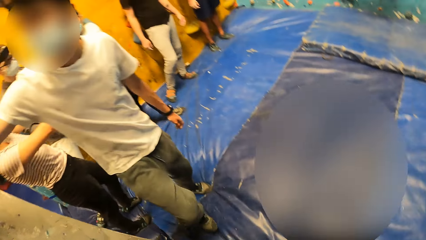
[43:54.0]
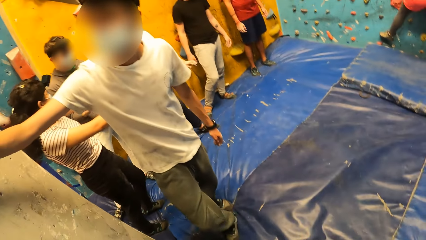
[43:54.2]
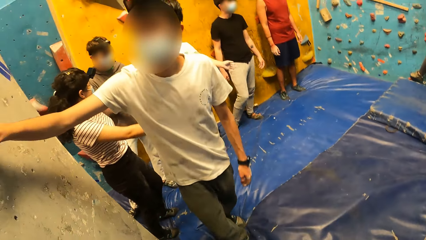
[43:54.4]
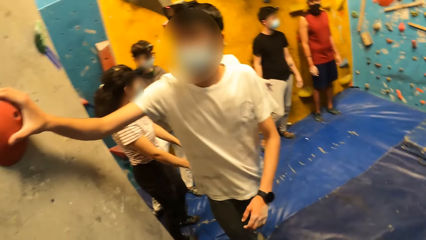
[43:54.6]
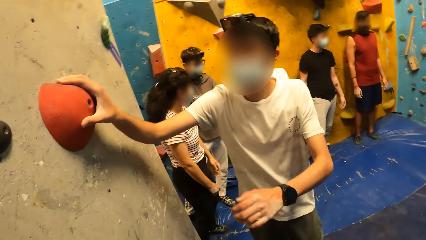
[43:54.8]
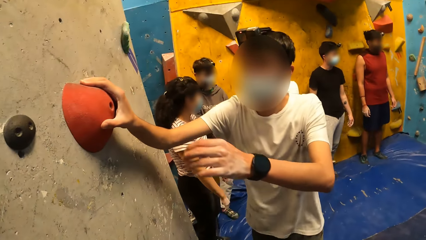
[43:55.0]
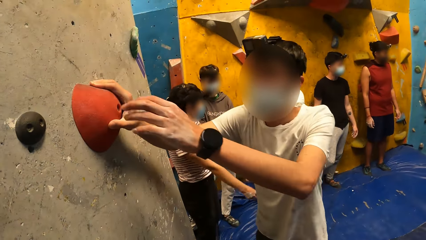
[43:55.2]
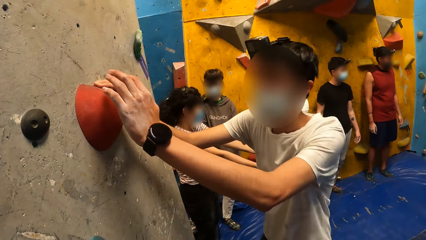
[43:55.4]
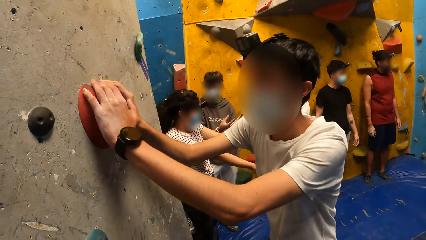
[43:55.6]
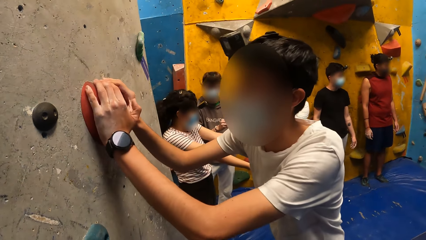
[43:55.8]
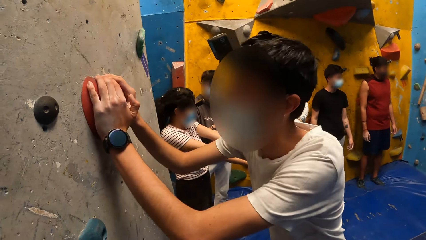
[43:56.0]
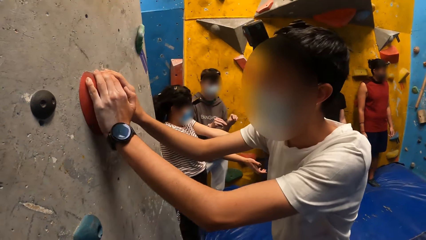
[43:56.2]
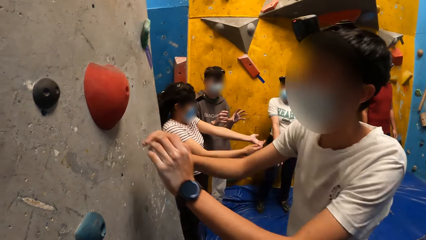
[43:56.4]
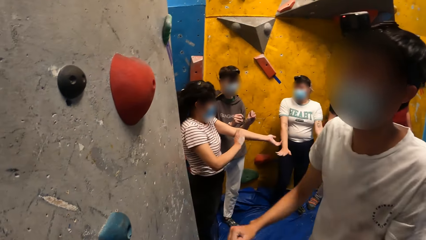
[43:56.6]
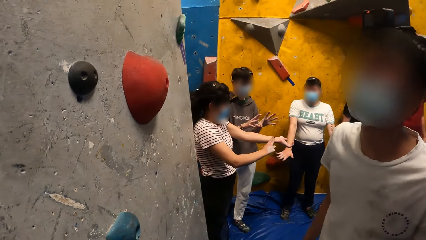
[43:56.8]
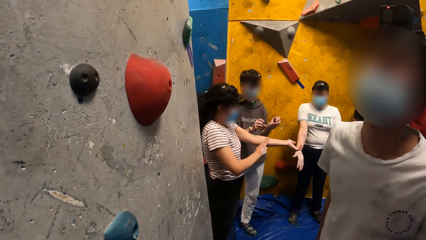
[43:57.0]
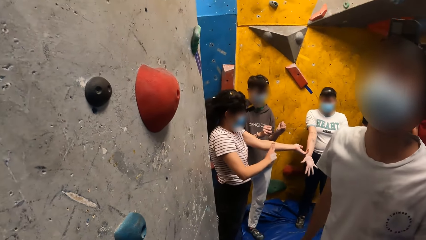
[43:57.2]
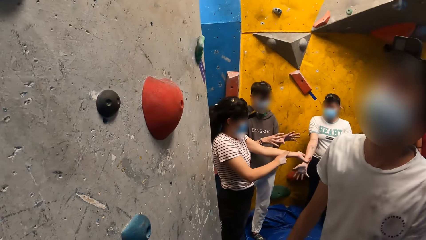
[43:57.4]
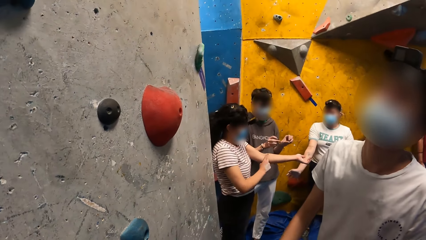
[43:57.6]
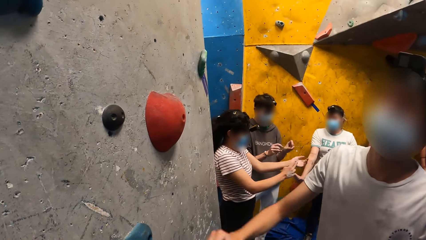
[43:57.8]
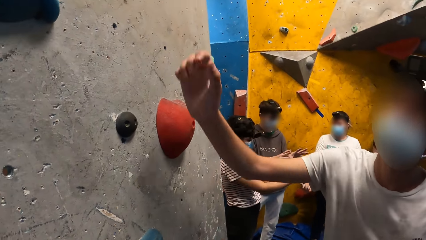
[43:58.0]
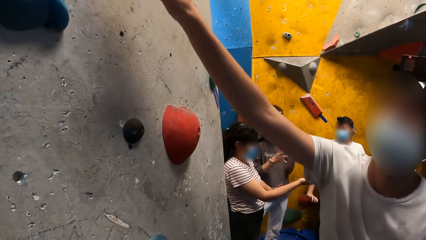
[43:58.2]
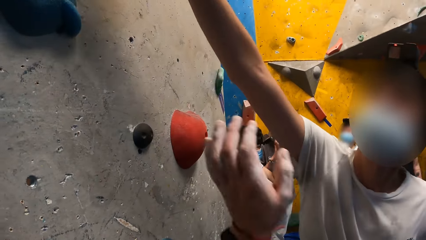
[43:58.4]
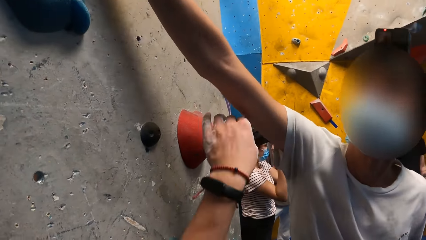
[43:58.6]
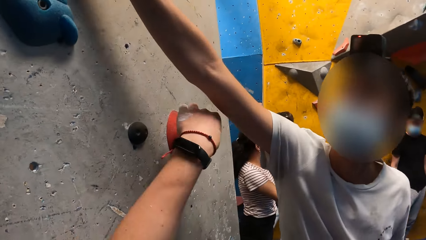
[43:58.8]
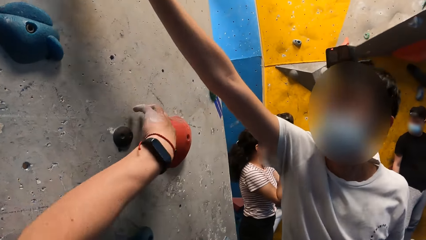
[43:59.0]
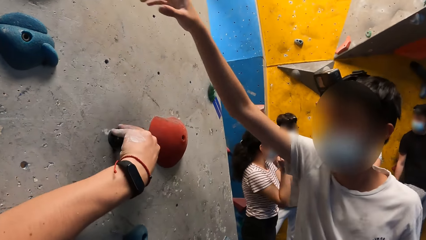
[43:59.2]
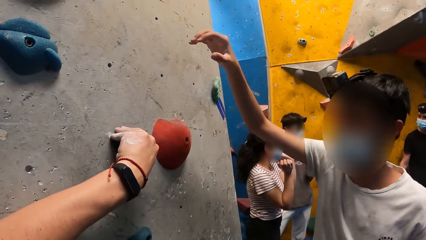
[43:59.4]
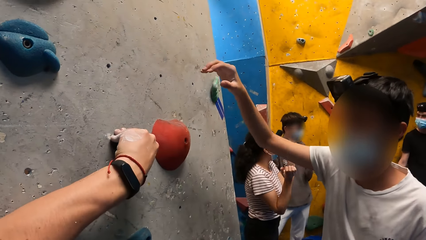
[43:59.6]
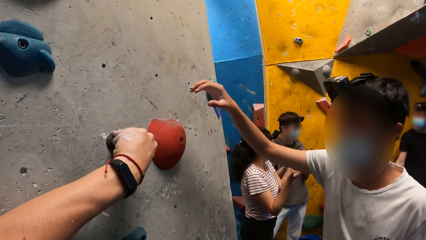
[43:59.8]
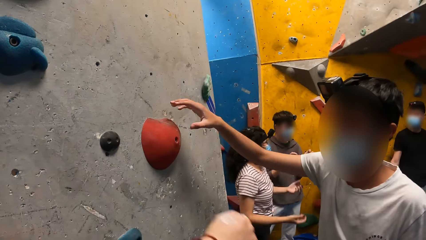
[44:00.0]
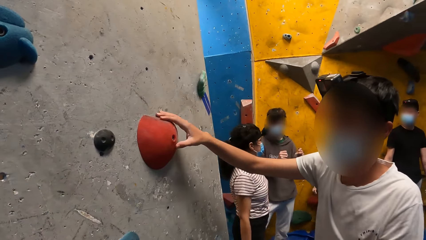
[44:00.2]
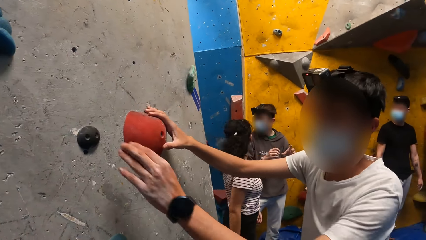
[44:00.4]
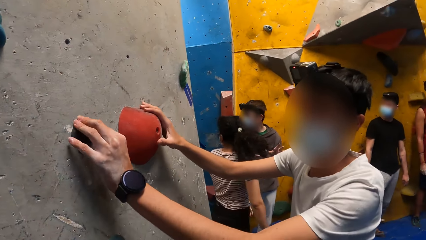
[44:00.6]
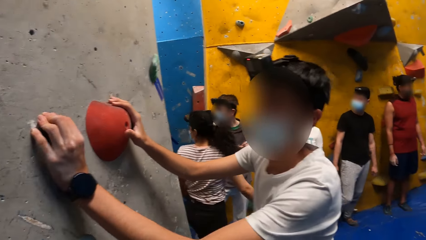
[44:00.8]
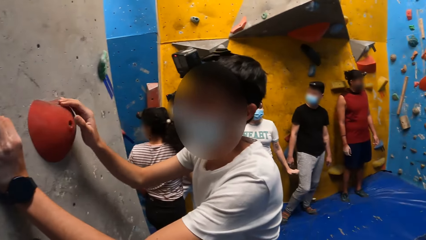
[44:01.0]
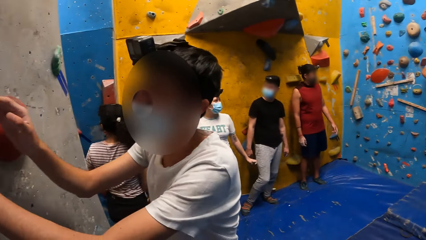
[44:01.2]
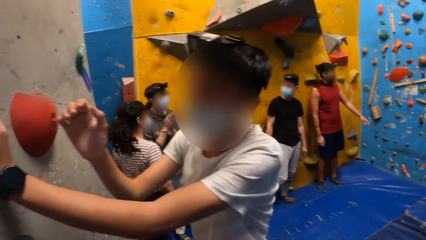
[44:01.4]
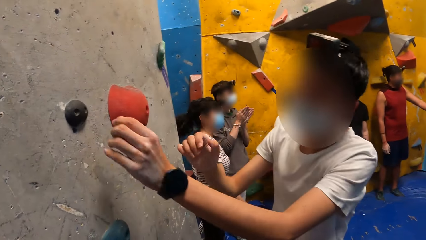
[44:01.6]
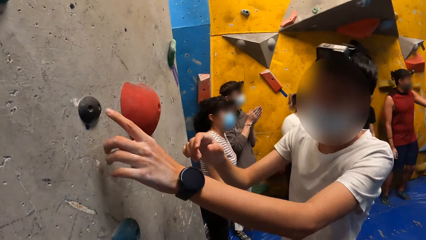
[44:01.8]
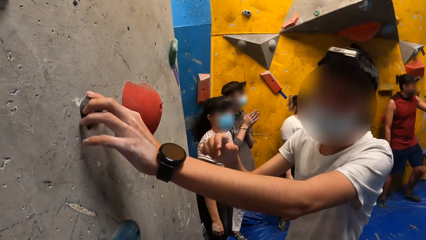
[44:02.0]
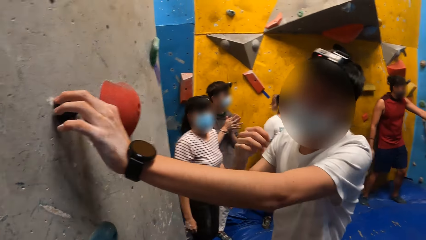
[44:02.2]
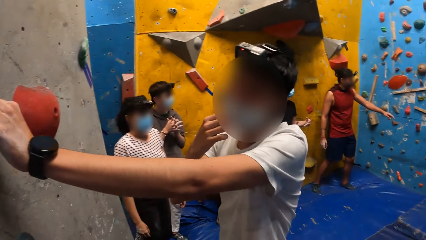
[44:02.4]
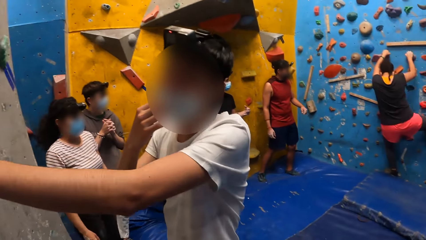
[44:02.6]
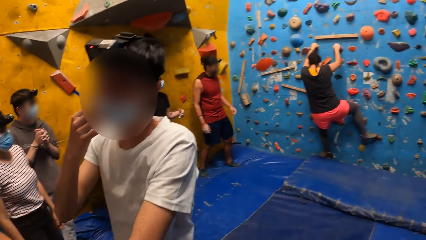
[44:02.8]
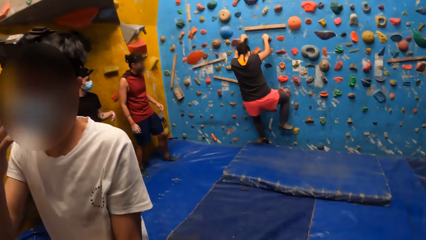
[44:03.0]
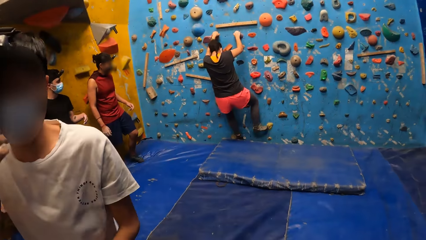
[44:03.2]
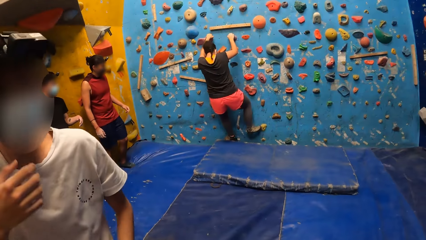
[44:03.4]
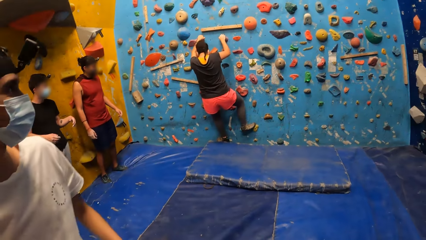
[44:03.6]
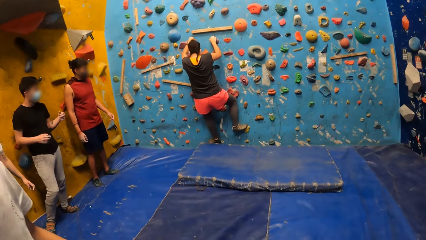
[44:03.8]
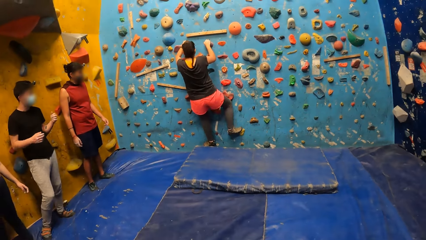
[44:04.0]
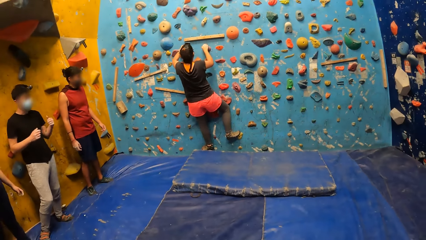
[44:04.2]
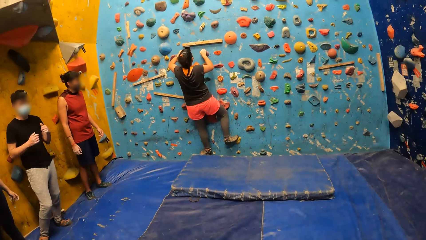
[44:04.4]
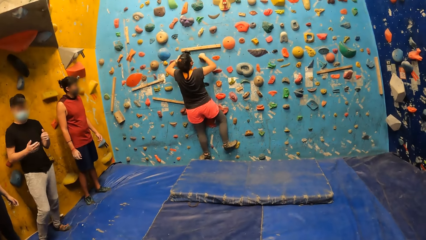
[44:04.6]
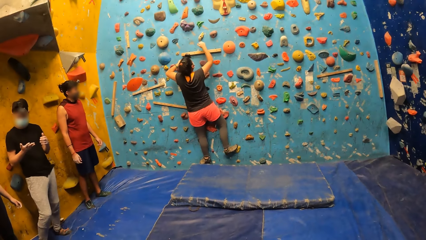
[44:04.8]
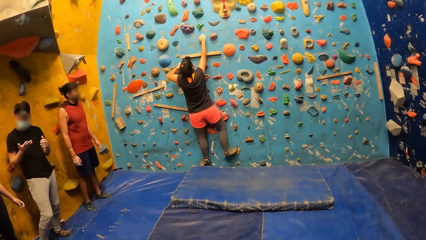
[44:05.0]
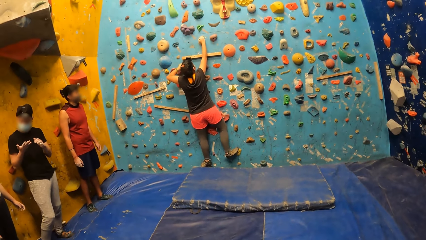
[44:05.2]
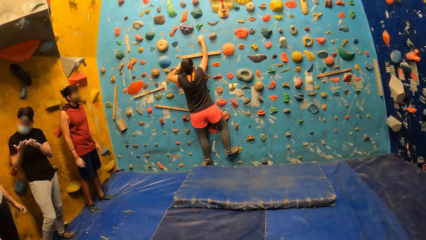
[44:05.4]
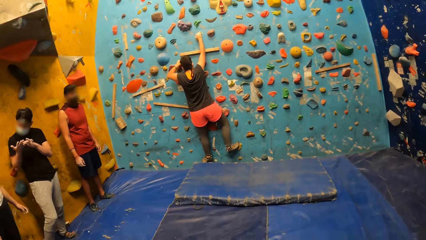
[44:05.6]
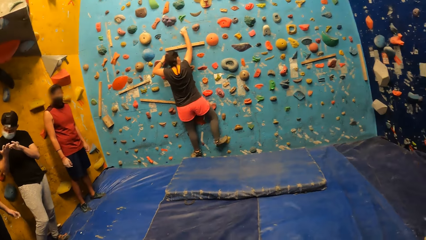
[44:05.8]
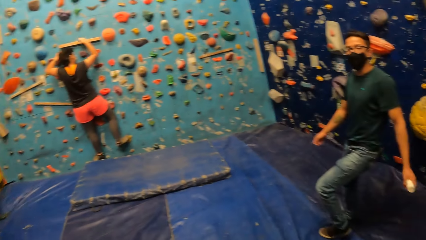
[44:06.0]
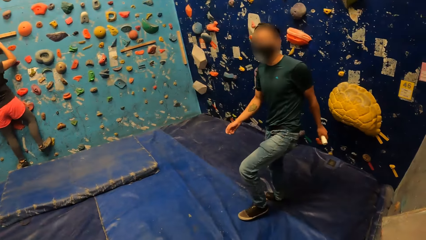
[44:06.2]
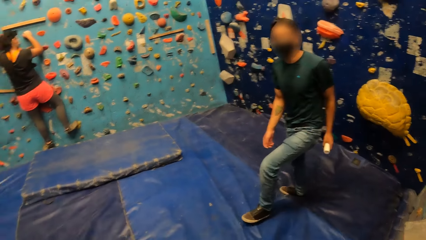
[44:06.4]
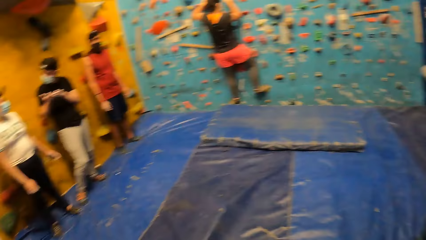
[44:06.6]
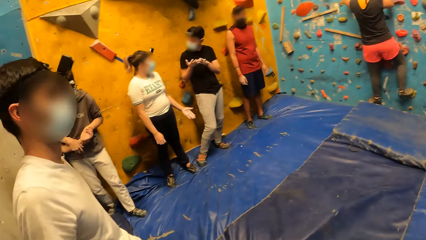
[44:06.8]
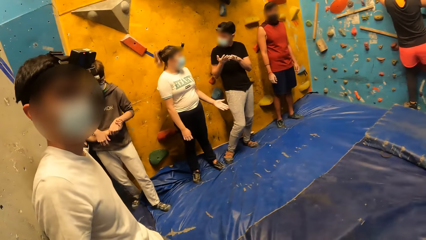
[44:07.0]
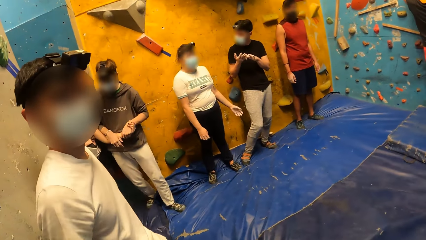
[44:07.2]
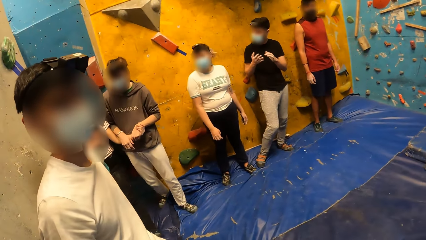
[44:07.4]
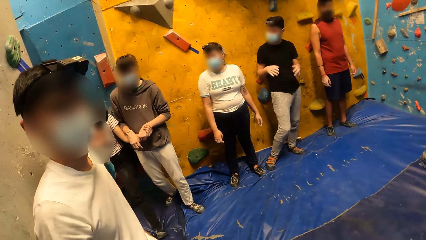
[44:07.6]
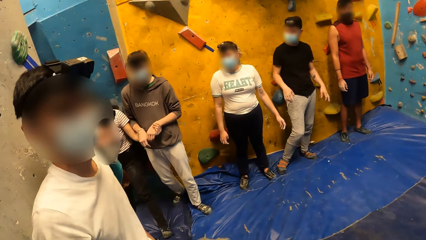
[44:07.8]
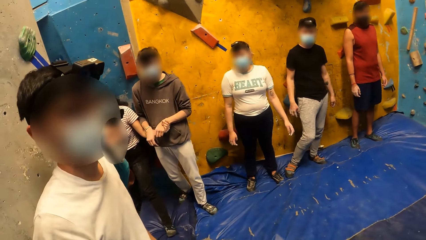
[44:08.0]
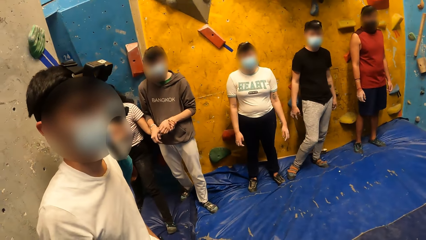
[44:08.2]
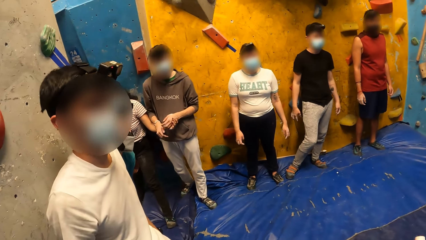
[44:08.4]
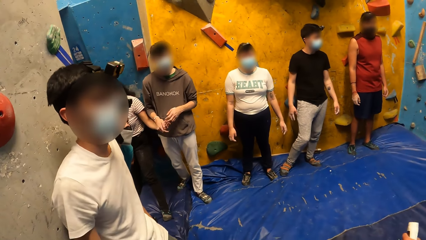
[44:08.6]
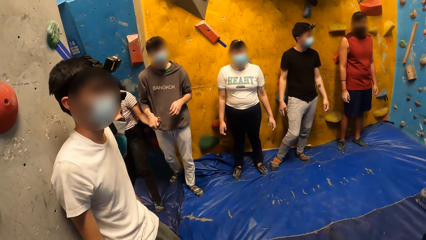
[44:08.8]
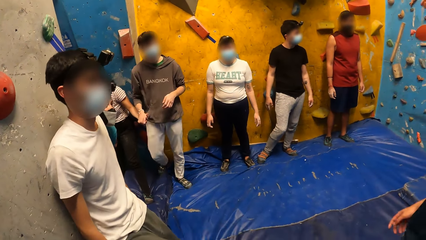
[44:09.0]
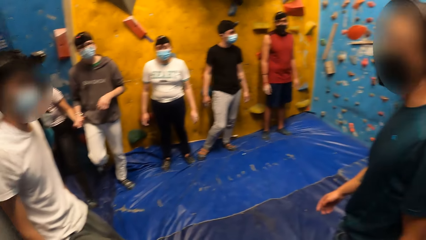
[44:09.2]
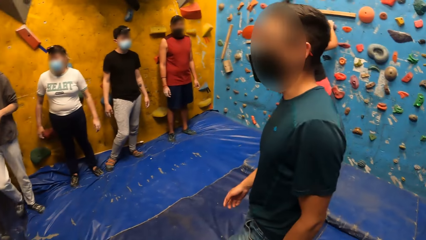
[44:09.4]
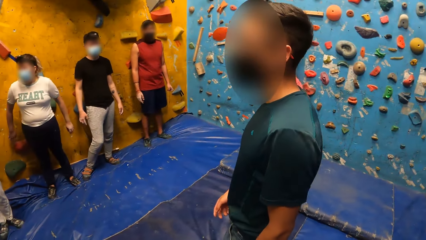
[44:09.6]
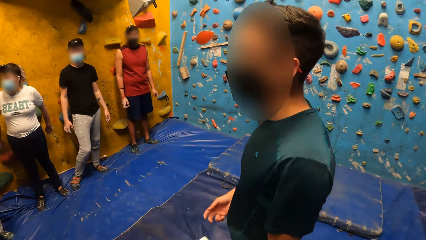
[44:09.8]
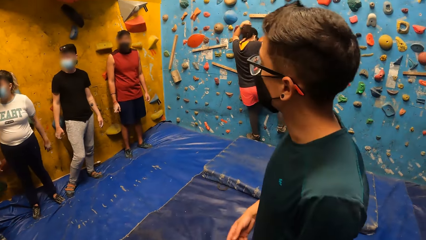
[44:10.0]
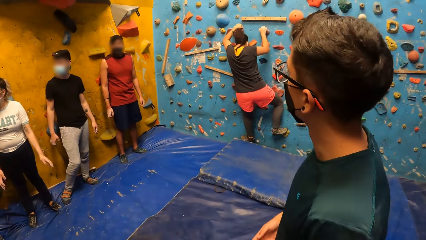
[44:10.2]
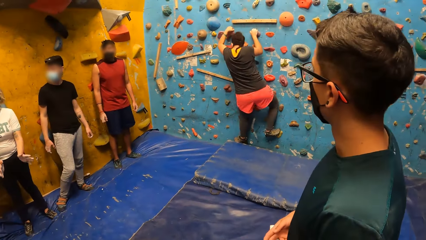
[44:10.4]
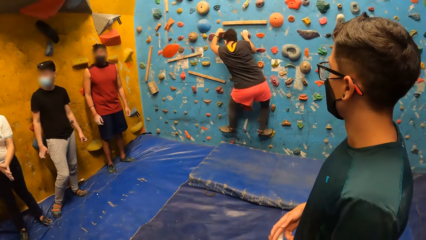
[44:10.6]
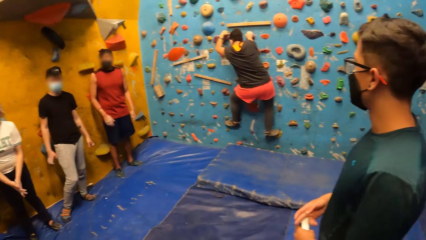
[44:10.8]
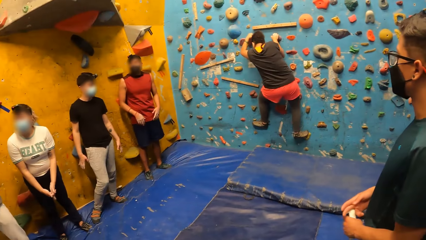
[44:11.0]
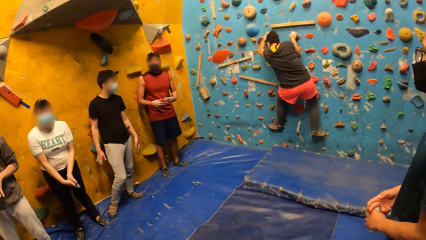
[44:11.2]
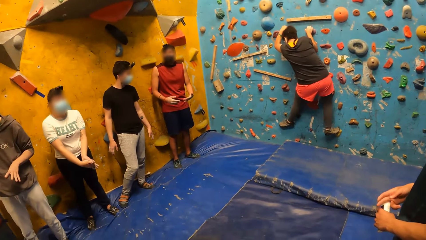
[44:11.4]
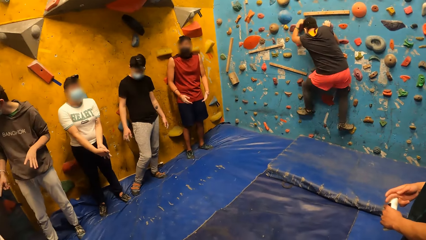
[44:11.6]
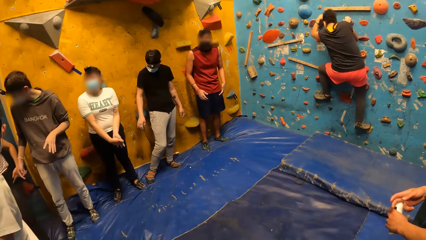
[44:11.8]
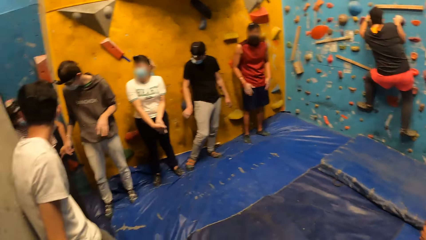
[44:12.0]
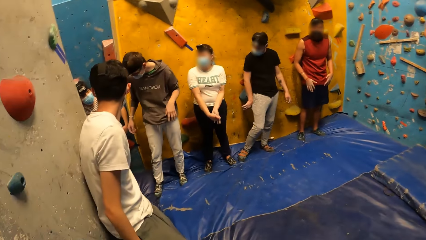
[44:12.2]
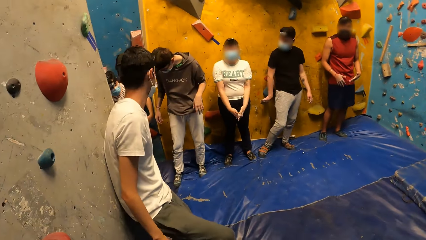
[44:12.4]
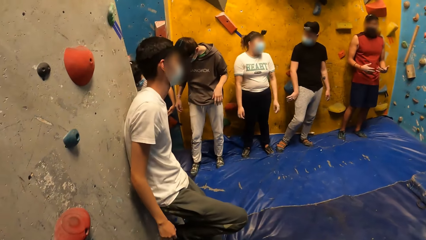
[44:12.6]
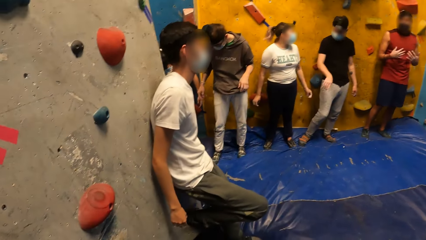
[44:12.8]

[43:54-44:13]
A man places his left hand on the crimp bouldering wall. A woman massages her hands. The camera wearer places his left hand on the crimp on a bouldering wall. The man places his right hand on the crimp on the bouldering wall and places his left hand on the crimp on the bouldering wall. The man touches his face with his right hand. Another woman climbs the bouldering wall. Another man moves his hands. A third man removes his left hand from the left hand of the first woman. The other woman climbs the bouldering wall.
